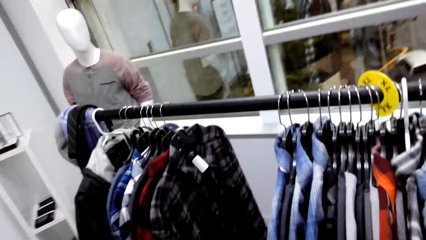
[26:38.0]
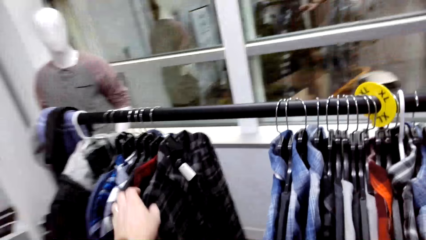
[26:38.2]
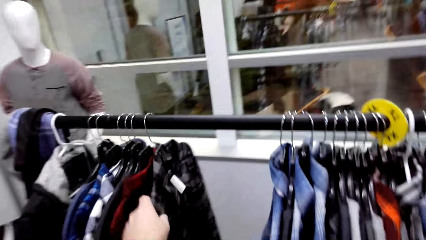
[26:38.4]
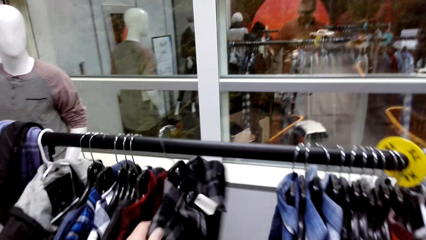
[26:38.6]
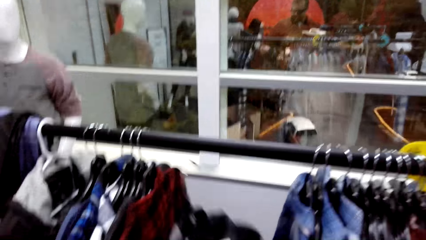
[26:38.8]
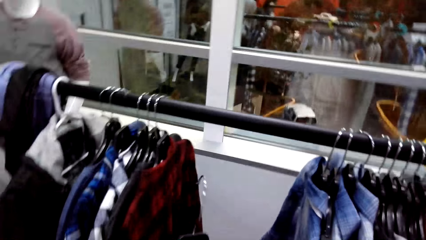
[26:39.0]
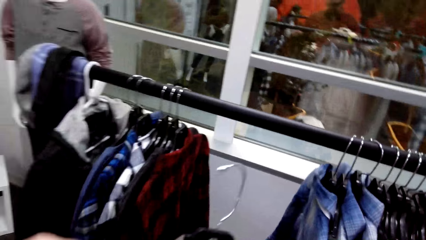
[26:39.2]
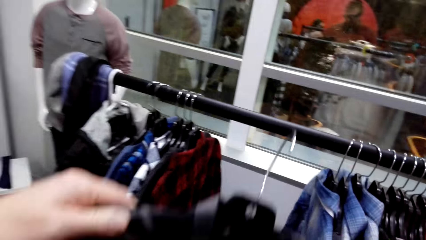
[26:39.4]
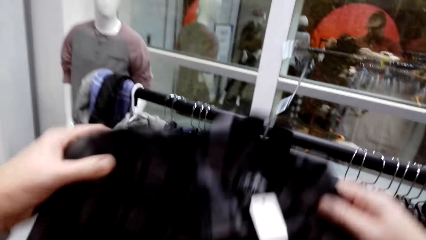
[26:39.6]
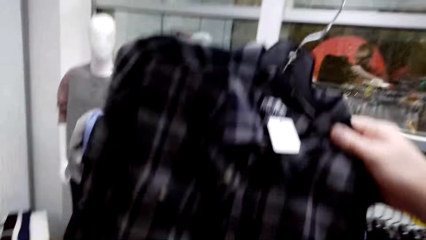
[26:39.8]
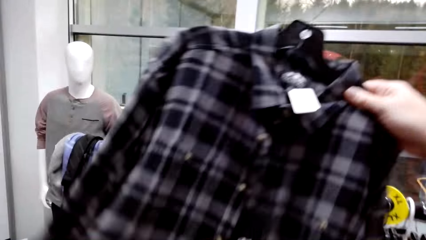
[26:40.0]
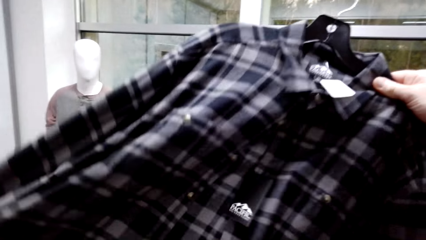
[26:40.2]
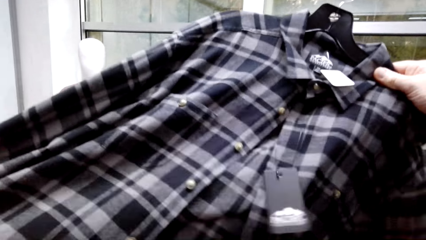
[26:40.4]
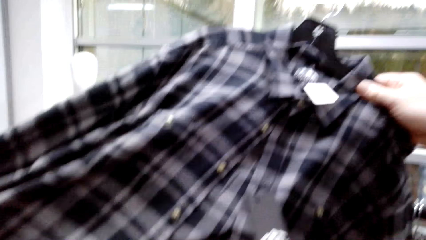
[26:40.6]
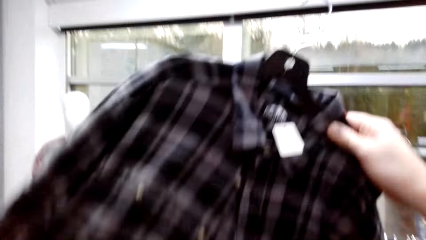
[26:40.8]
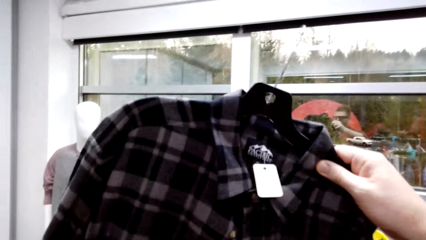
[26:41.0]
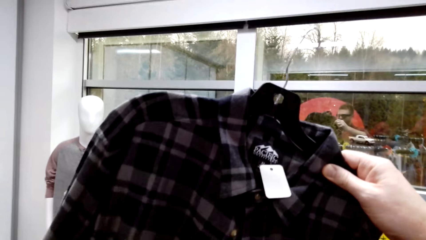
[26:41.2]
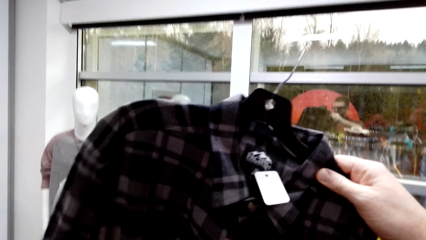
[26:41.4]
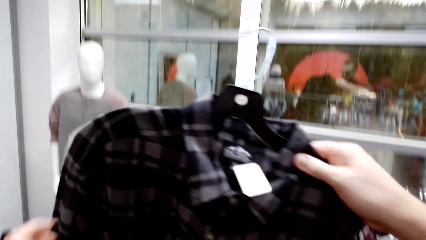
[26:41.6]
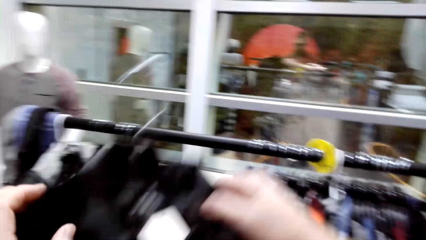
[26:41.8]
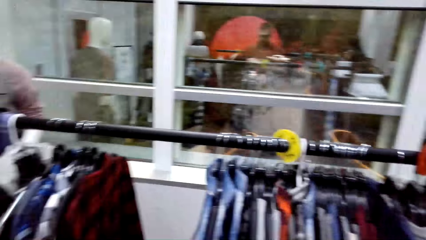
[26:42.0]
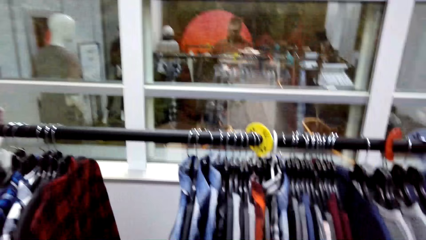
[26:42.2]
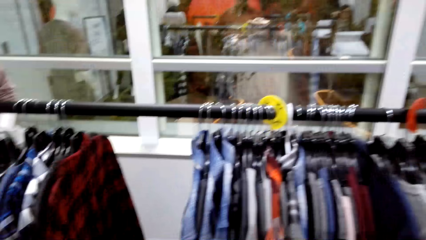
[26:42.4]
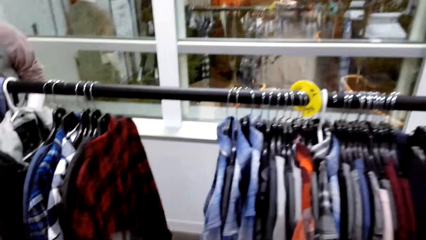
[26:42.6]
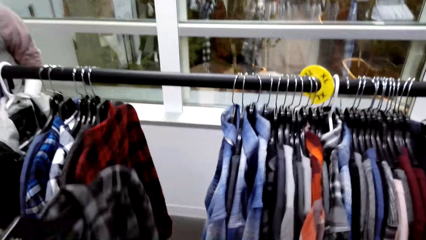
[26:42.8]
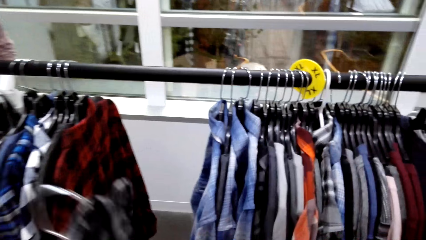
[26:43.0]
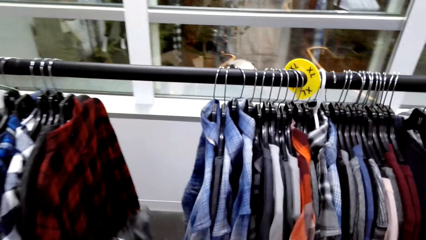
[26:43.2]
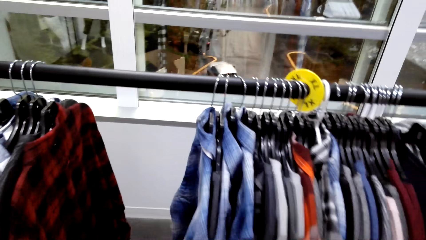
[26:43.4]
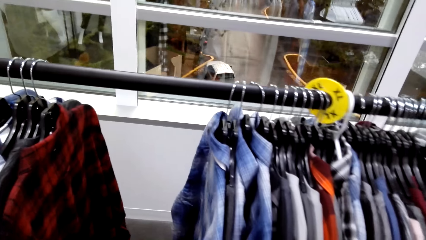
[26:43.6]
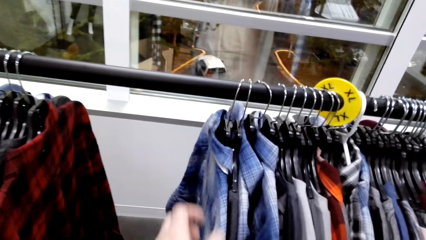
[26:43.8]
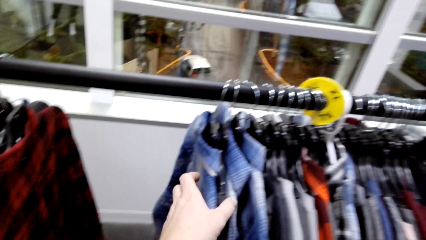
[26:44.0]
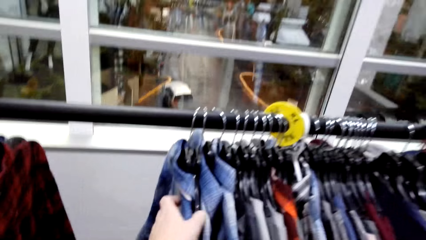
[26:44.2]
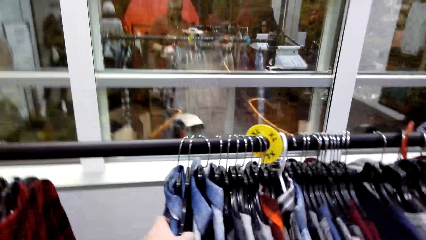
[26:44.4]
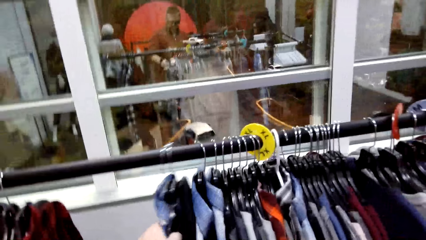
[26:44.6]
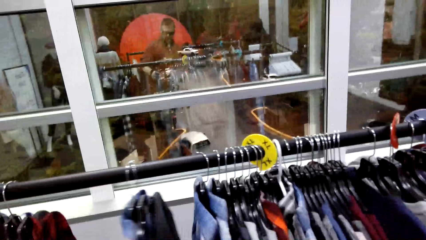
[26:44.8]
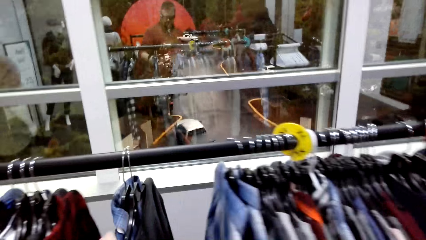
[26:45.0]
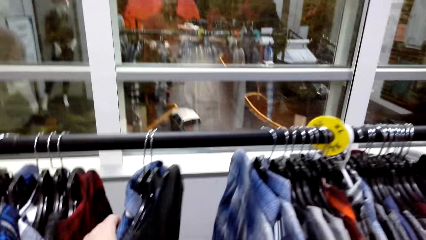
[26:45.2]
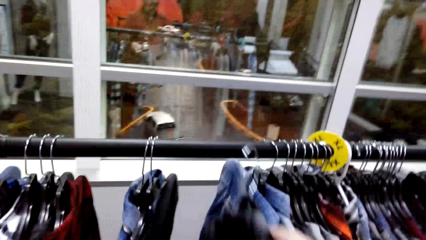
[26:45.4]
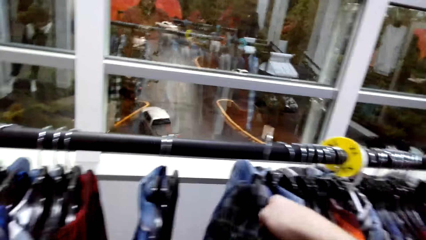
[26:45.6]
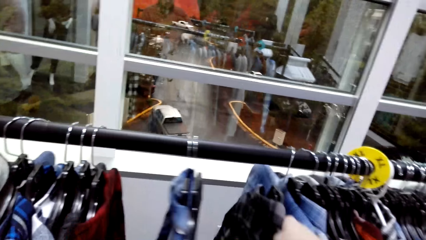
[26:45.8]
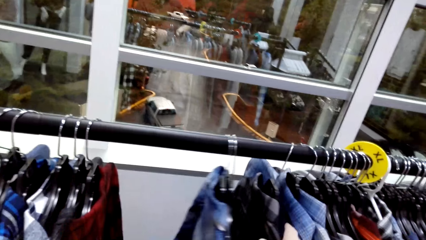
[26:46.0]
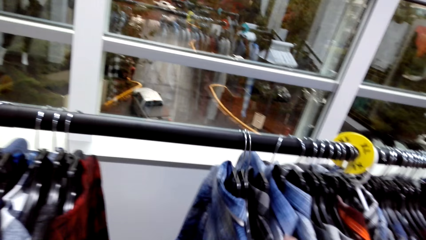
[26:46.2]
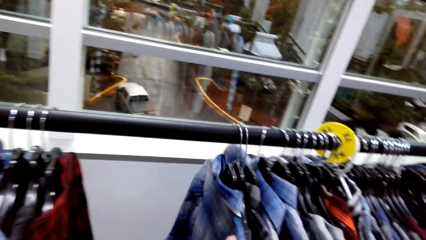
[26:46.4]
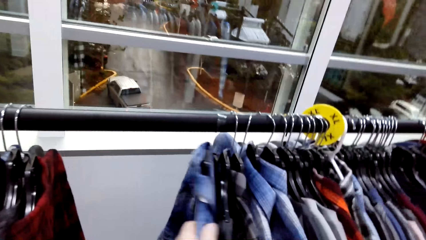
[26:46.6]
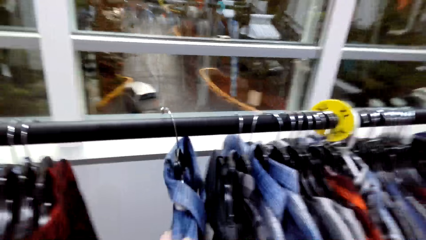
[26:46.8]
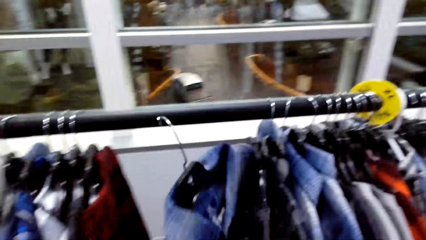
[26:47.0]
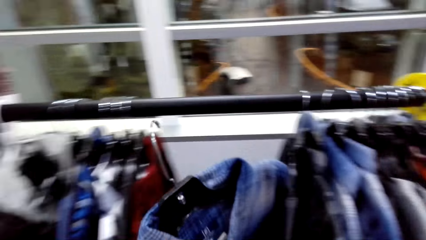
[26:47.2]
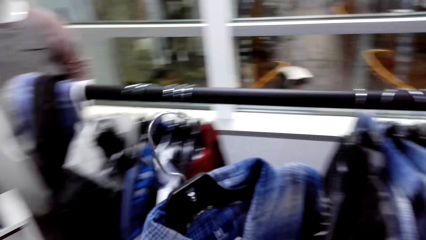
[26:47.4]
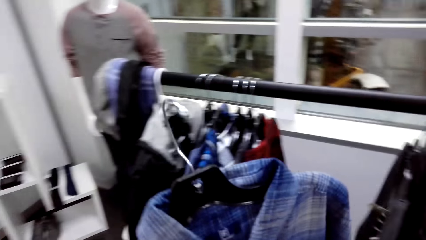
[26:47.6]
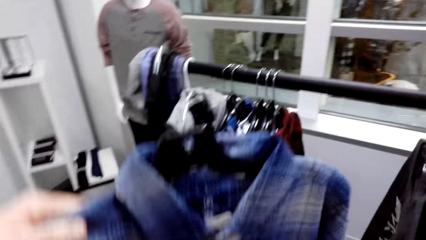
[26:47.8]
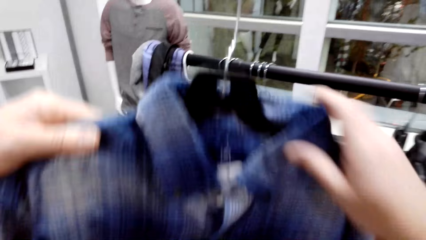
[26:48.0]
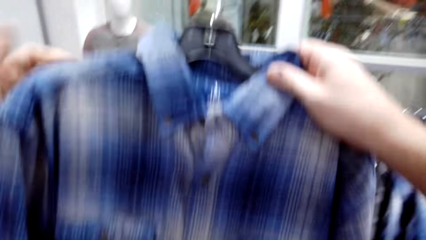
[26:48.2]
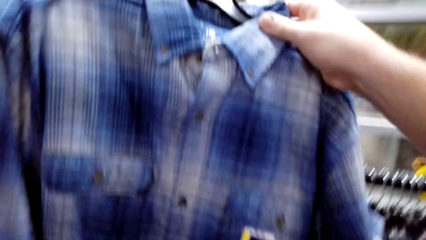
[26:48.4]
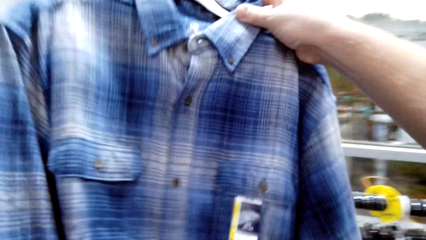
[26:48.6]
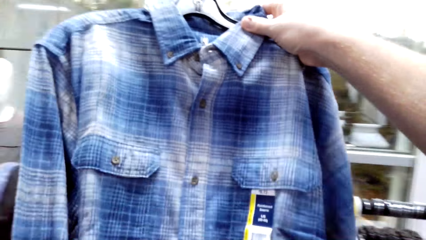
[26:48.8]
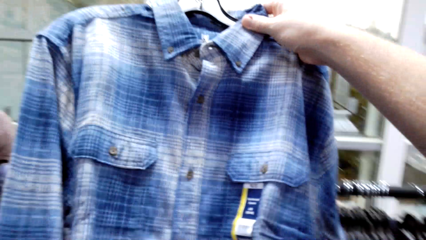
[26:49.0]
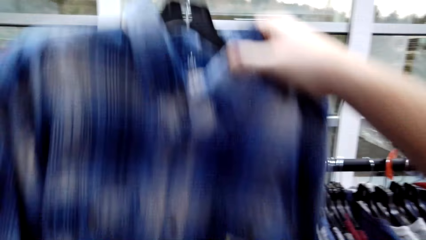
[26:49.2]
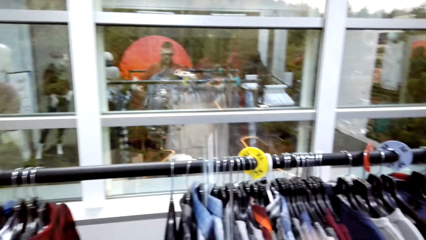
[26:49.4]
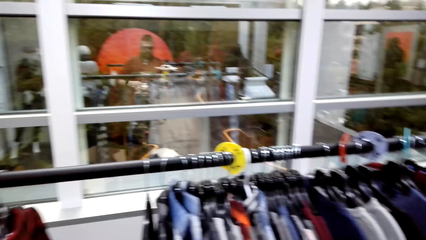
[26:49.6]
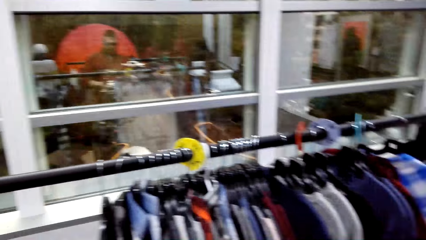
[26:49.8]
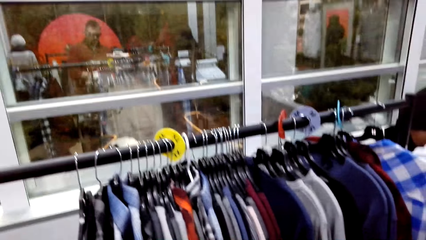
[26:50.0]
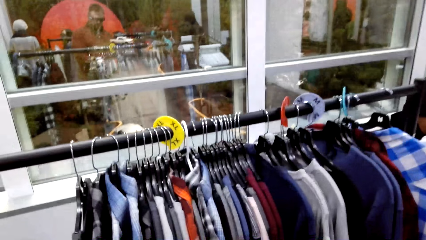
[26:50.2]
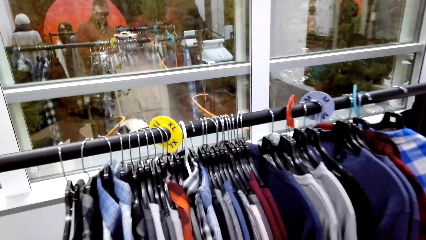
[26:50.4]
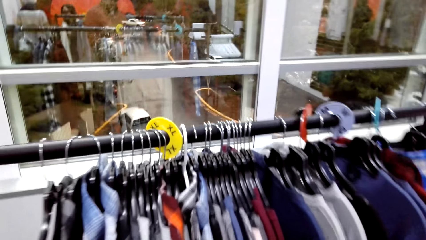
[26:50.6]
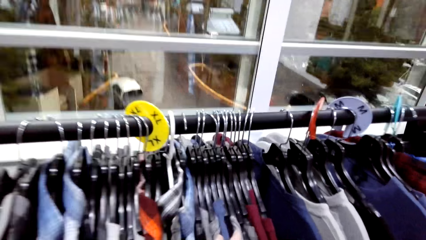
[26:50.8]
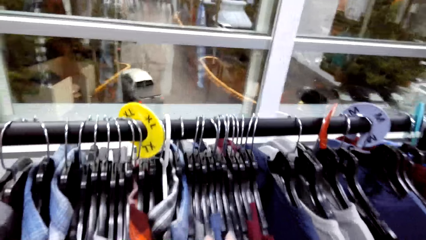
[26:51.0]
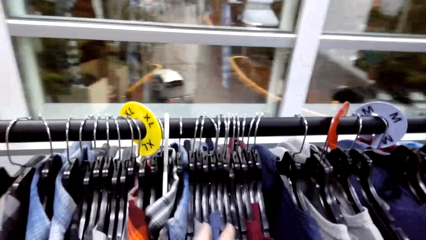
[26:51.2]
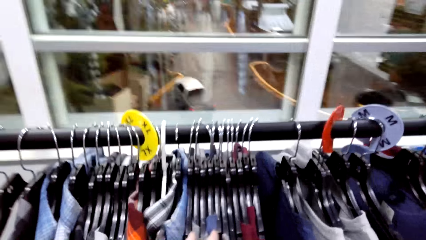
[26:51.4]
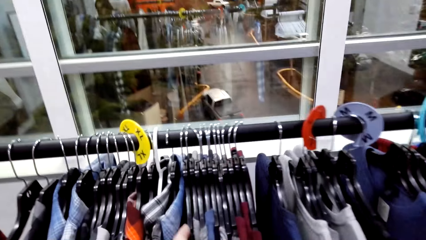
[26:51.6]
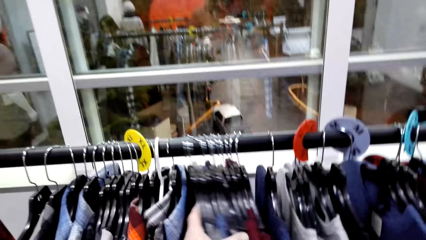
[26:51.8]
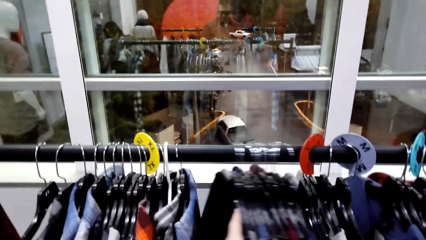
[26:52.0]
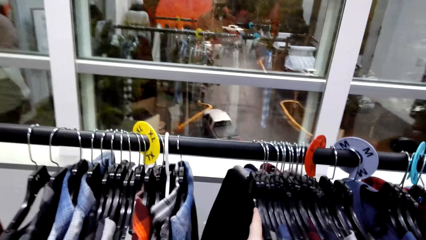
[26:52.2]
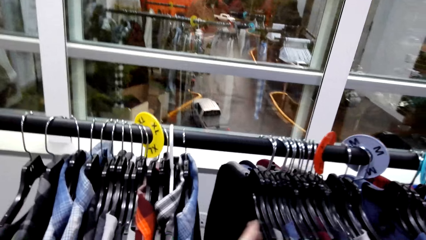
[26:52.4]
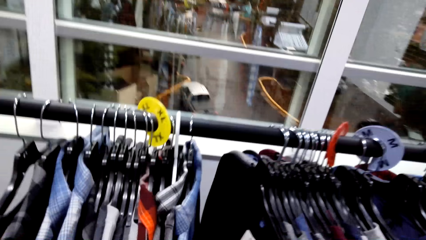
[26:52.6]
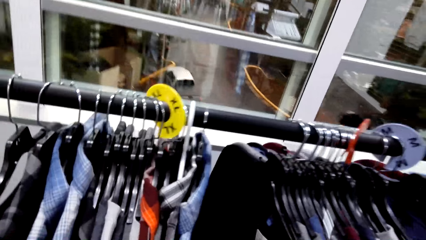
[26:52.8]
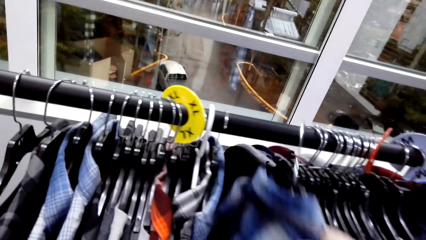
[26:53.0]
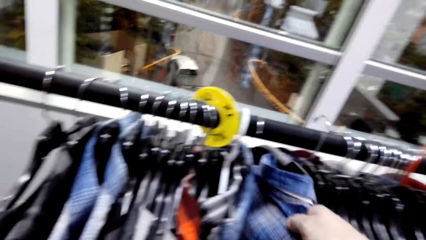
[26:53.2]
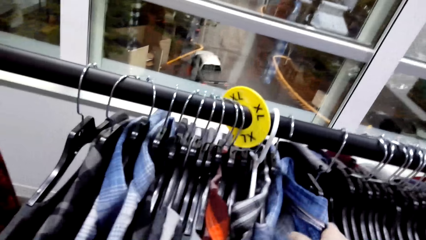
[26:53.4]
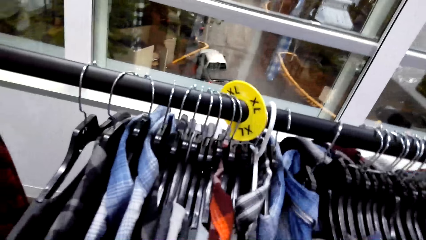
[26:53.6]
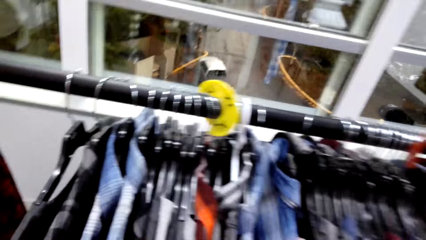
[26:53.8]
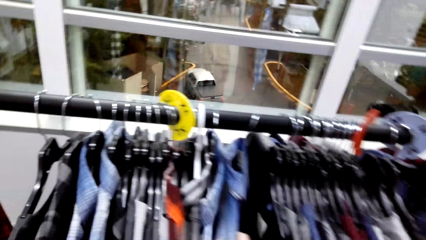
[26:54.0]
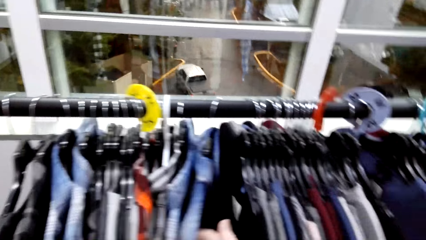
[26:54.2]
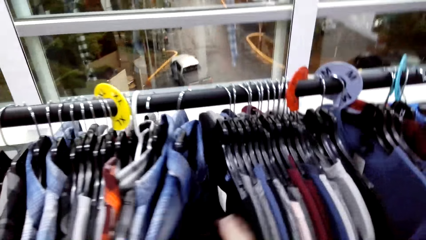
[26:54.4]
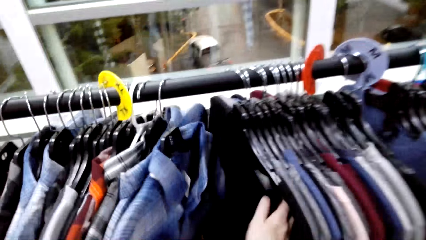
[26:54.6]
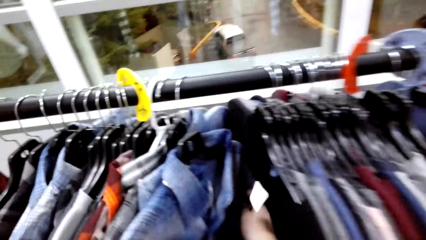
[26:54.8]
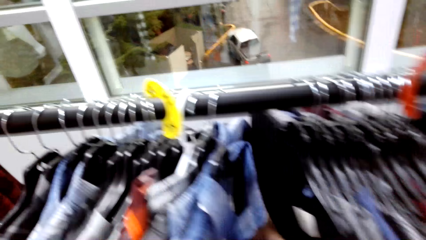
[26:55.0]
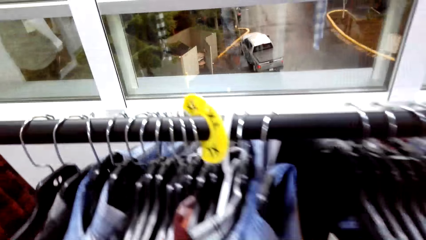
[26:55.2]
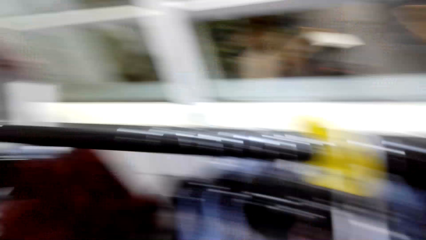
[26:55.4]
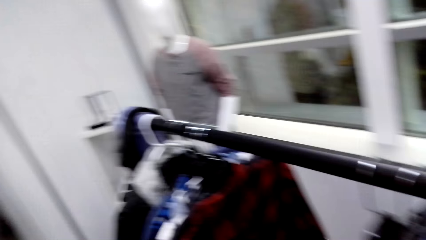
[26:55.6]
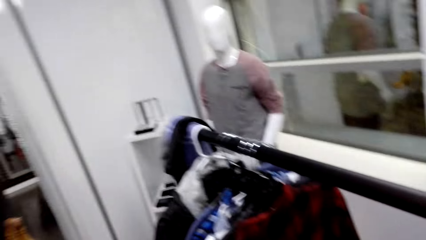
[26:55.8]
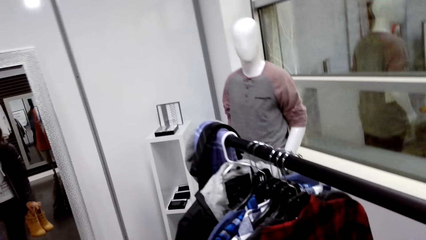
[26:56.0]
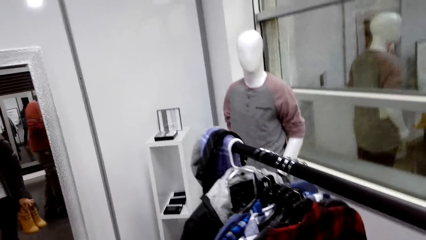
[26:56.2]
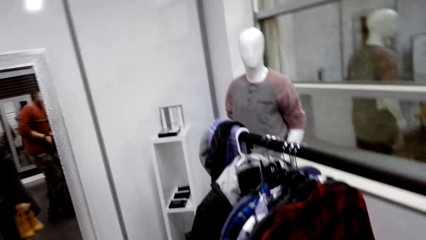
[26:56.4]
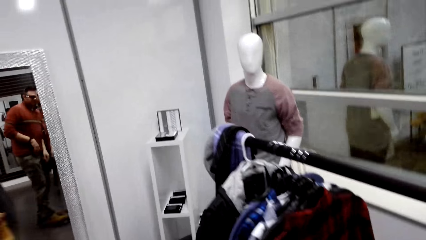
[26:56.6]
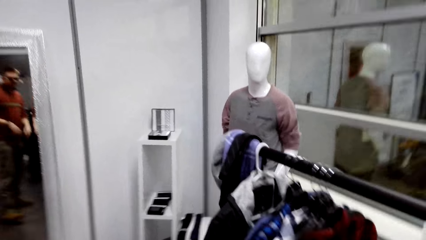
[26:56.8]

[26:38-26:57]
The camera wearer picks the shirt from the hanger. They look at the shirt. They move the shirts on the hanger. They hang the shirt. They unhang the shirt. They move the shirts on the hanger. They hang the shirt. They walk around.
